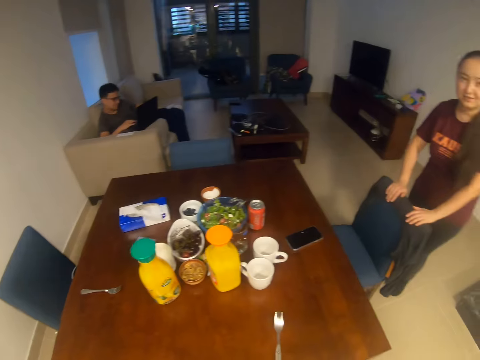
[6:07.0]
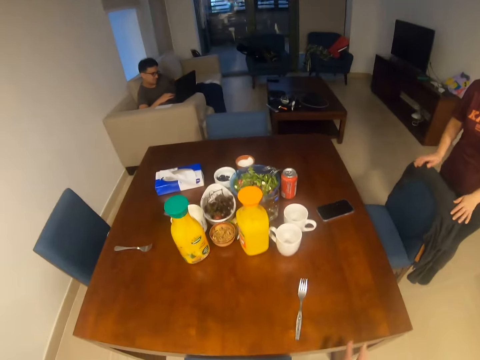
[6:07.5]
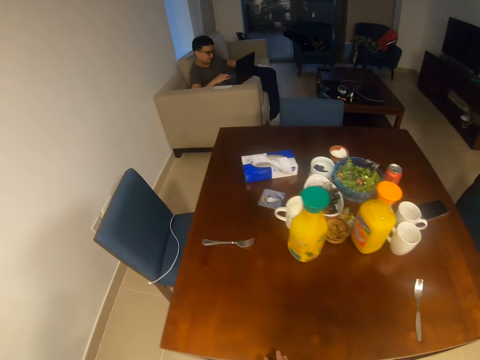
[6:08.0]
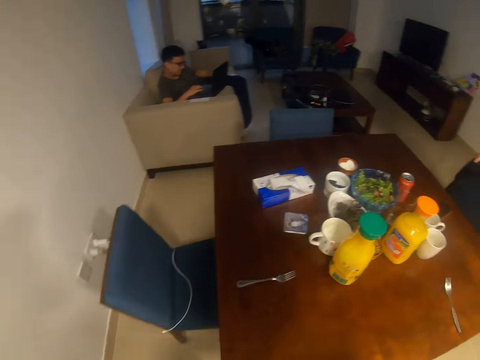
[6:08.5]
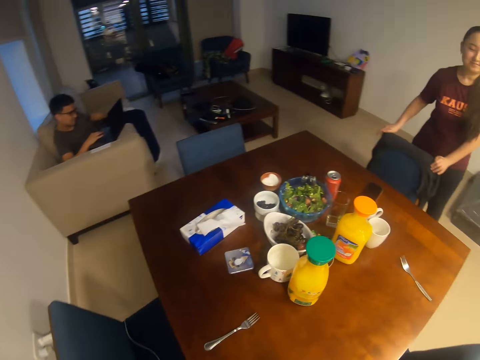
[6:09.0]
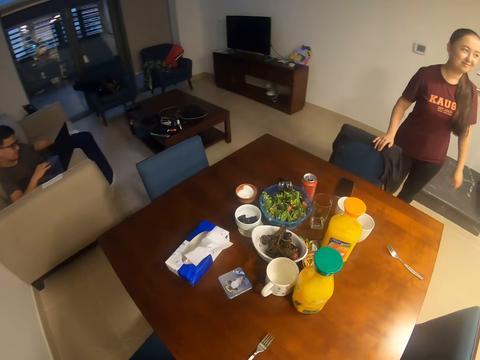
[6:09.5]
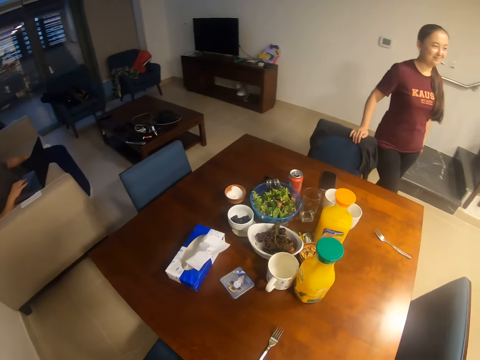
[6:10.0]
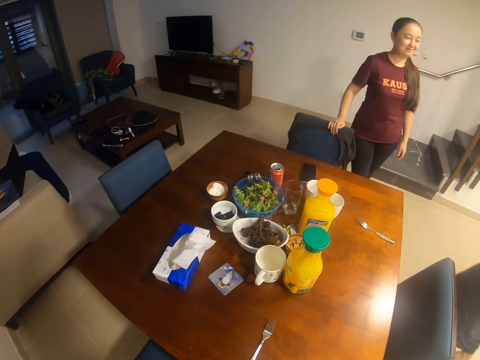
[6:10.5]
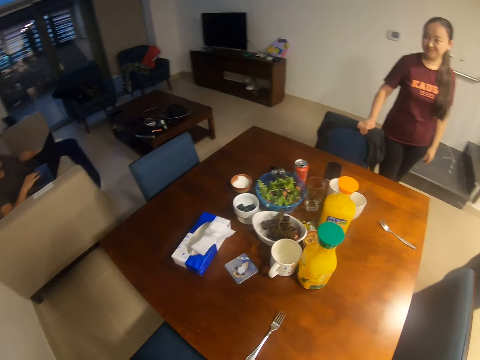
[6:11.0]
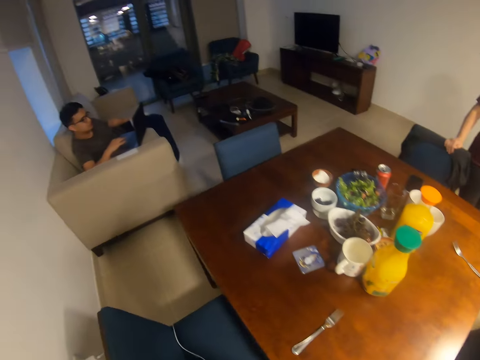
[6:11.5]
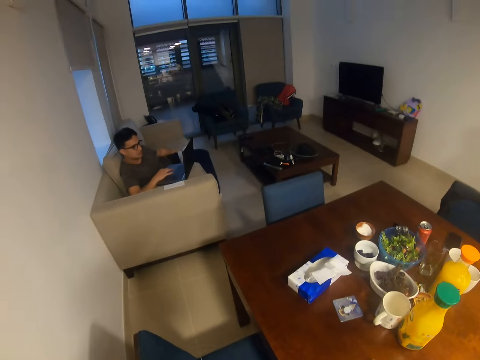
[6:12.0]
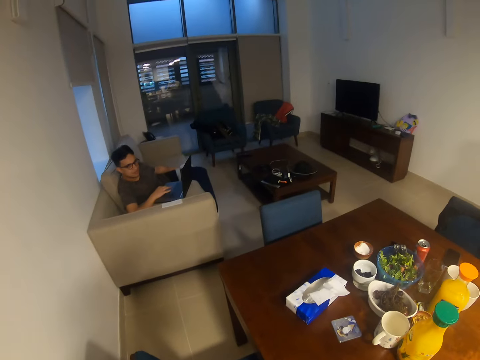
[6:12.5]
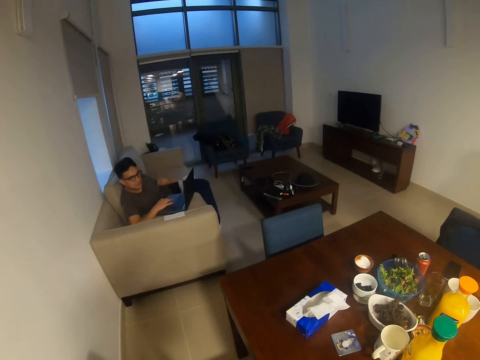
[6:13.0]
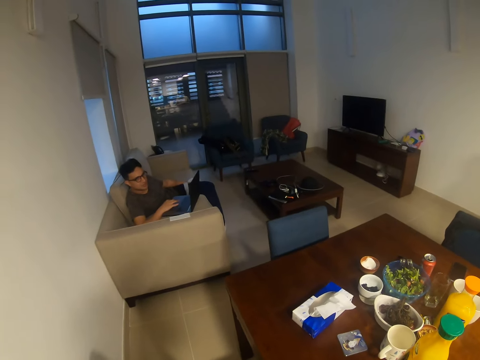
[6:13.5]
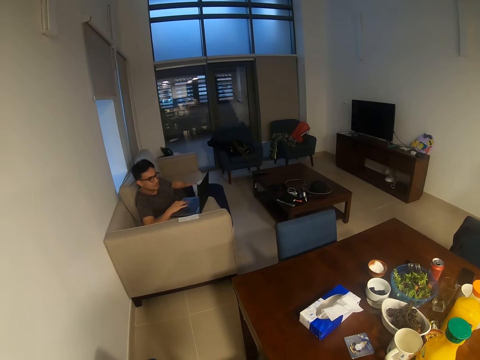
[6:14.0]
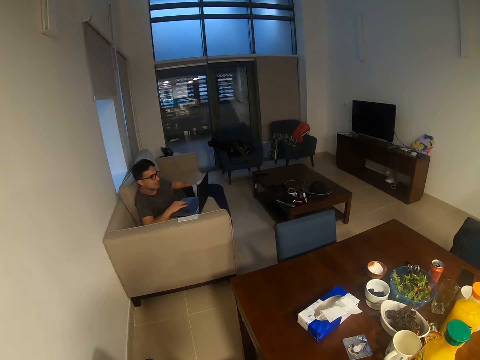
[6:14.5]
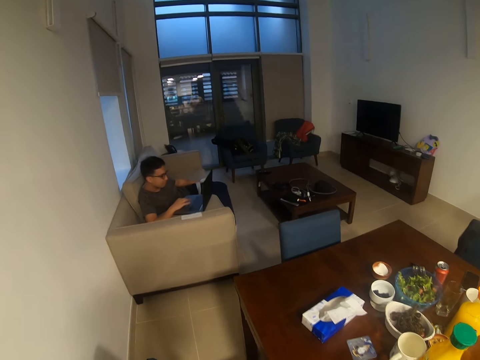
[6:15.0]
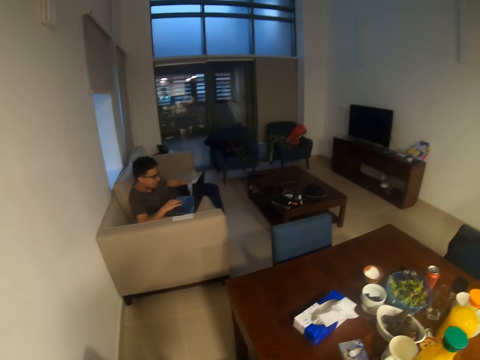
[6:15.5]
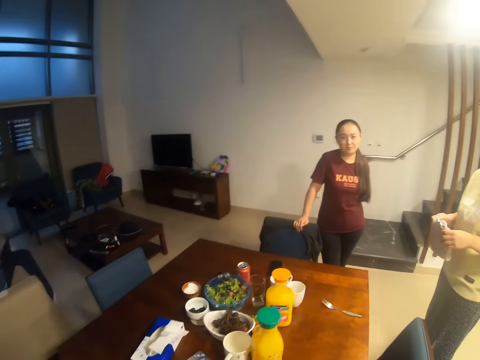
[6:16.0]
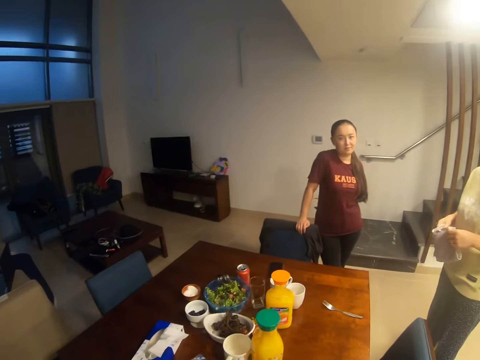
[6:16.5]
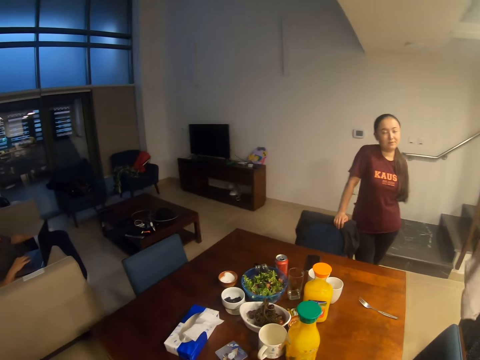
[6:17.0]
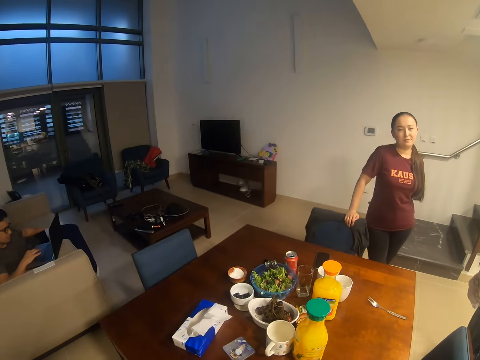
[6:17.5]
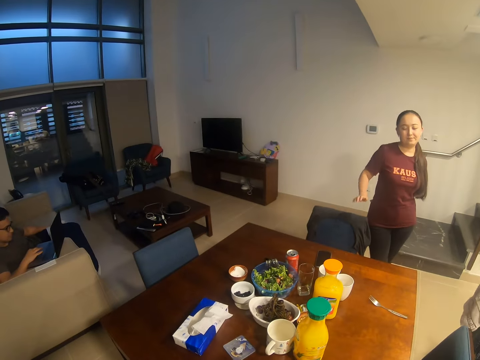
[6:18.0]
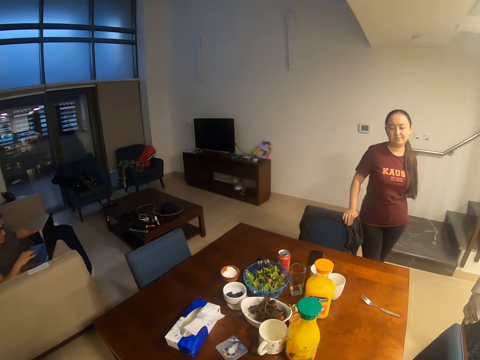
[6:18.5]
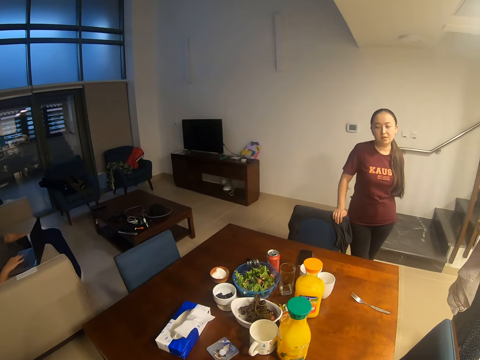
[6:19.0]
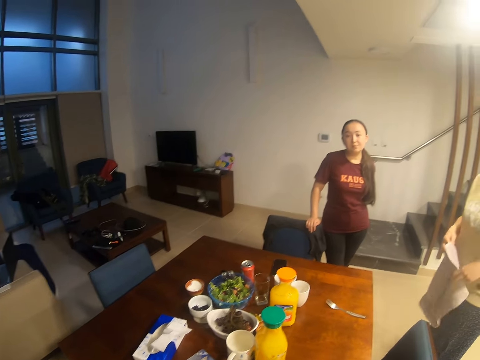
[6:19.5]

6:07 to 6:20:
A woman holds a chair. A lady stands near a table. The camera wearer dialogues with a man. The man uses a computer. Another woman stands in the house. The first woman stands in the house.

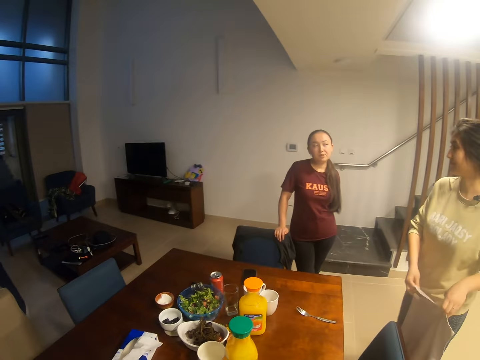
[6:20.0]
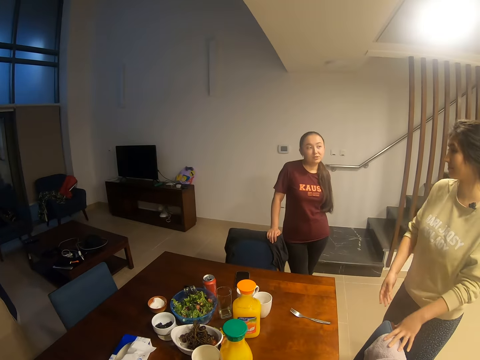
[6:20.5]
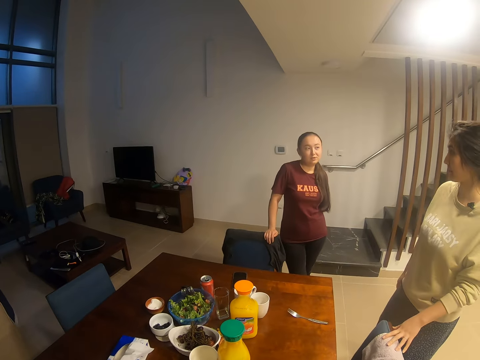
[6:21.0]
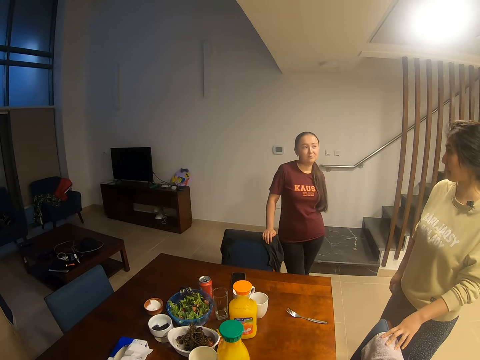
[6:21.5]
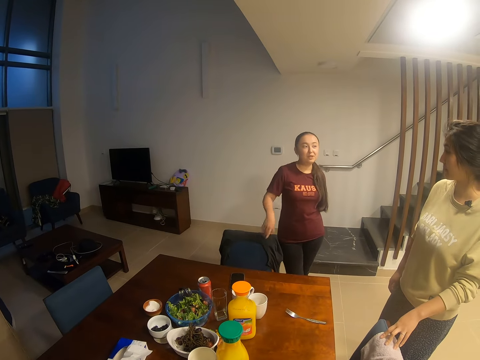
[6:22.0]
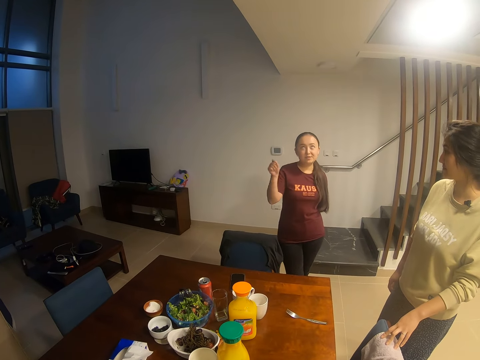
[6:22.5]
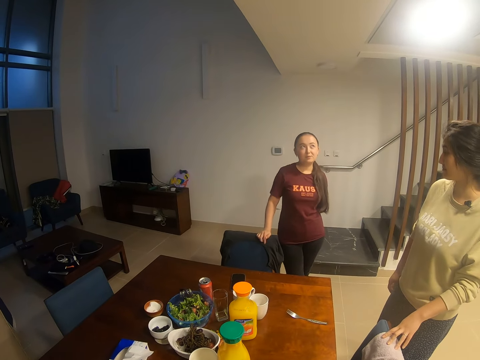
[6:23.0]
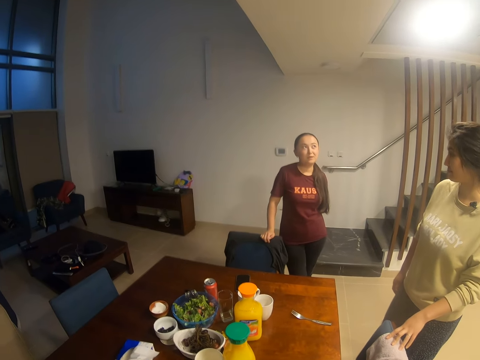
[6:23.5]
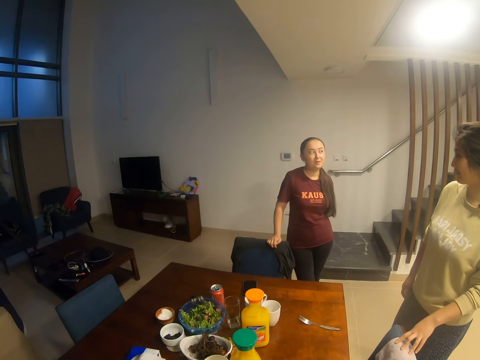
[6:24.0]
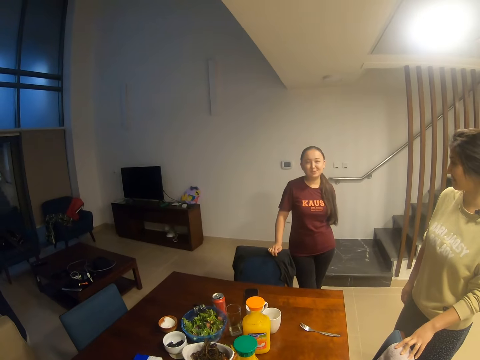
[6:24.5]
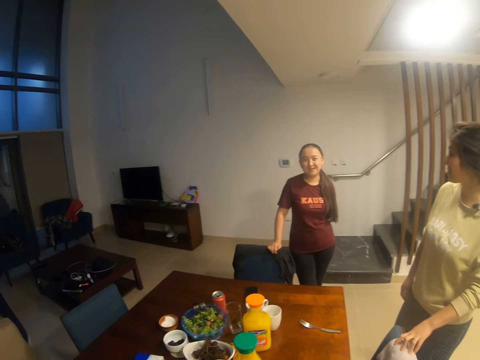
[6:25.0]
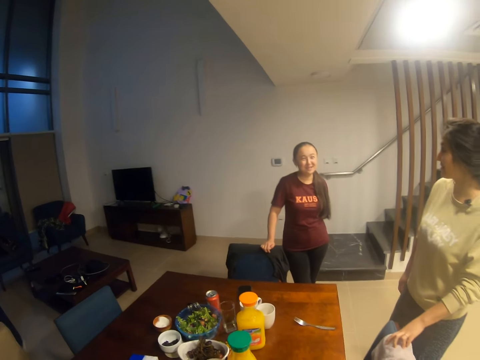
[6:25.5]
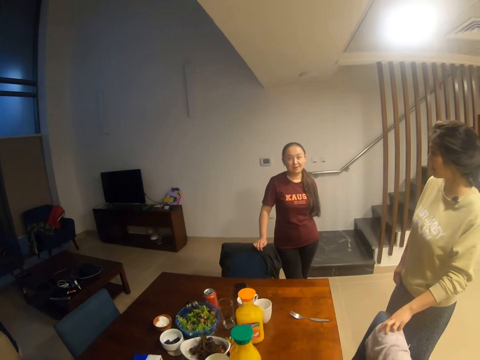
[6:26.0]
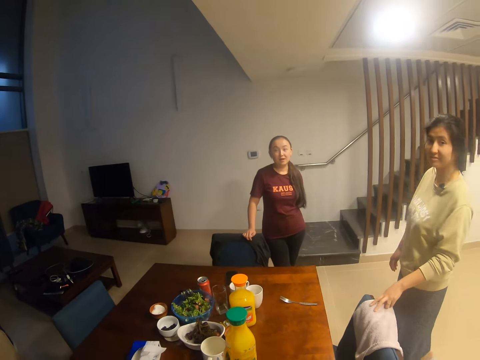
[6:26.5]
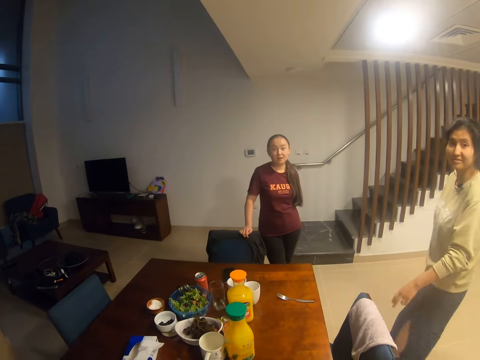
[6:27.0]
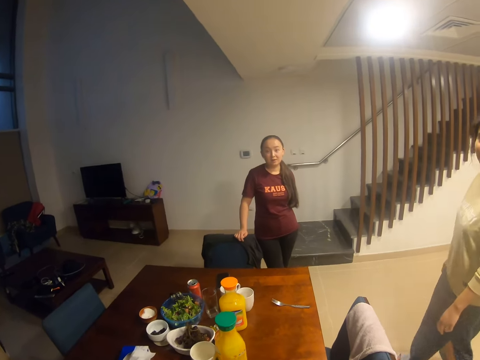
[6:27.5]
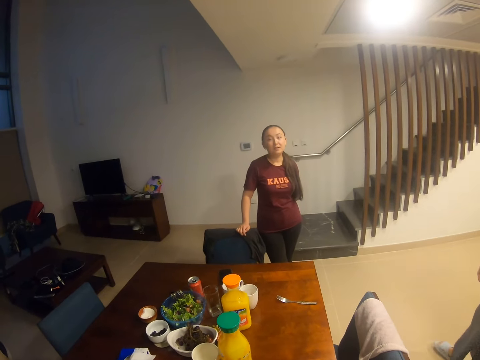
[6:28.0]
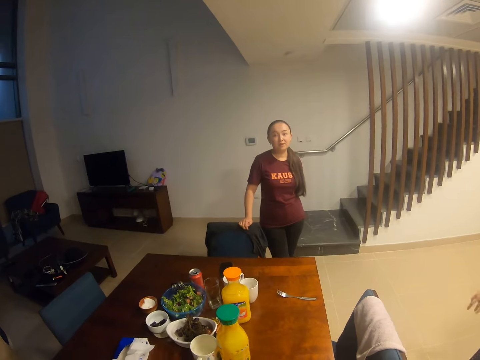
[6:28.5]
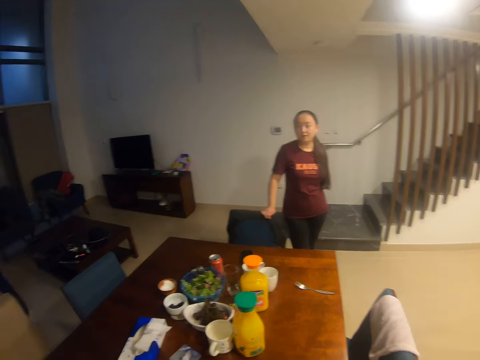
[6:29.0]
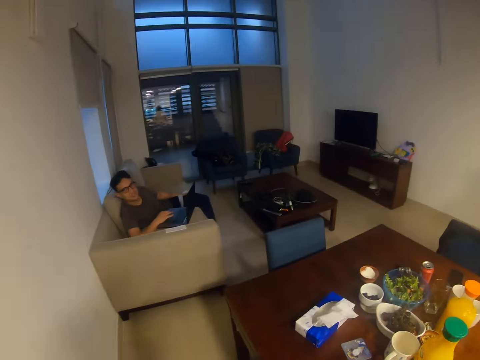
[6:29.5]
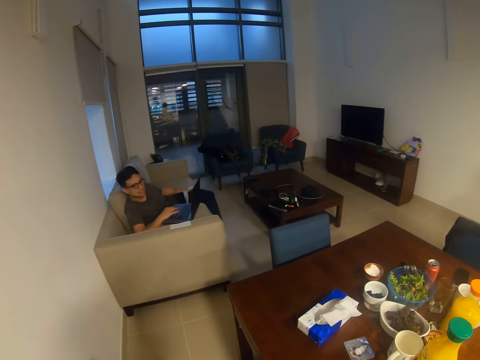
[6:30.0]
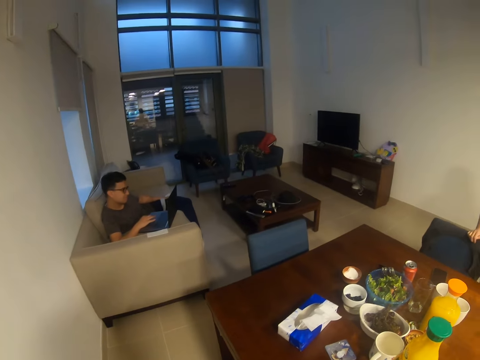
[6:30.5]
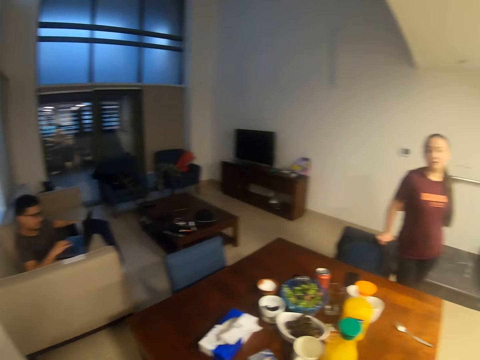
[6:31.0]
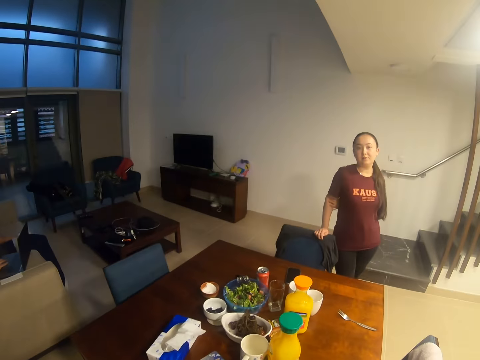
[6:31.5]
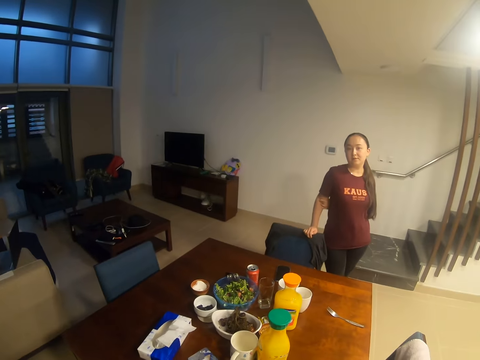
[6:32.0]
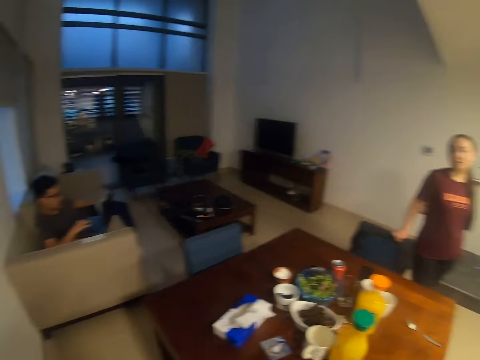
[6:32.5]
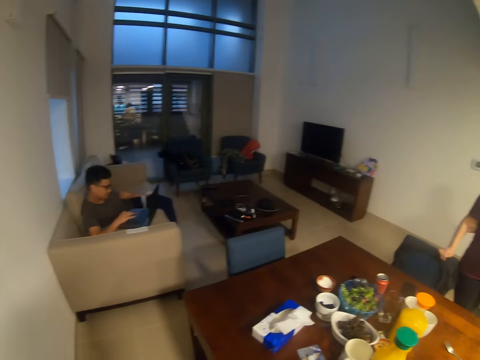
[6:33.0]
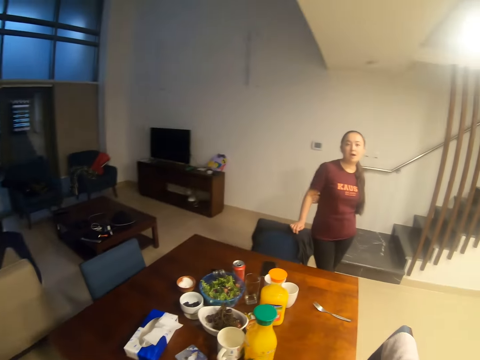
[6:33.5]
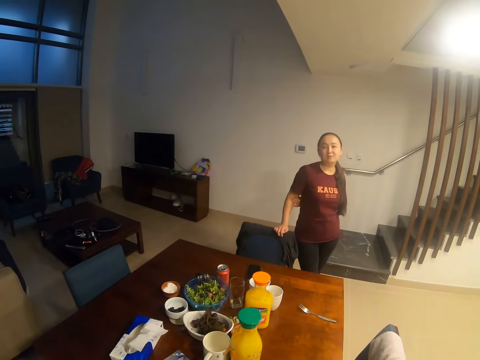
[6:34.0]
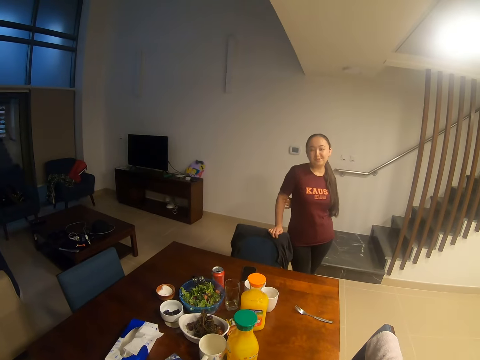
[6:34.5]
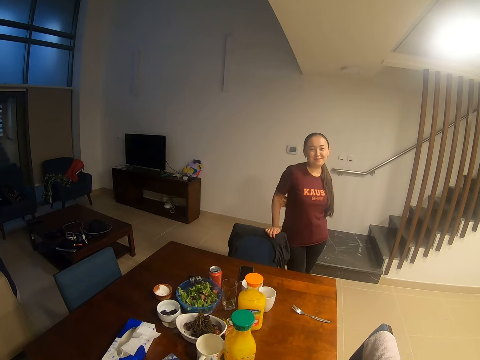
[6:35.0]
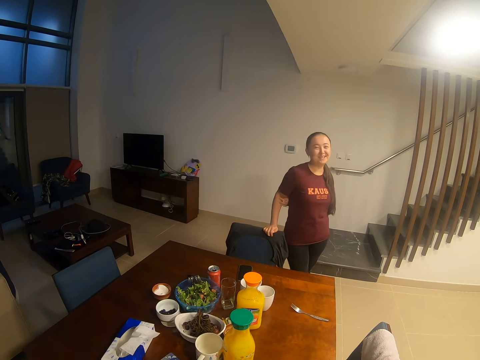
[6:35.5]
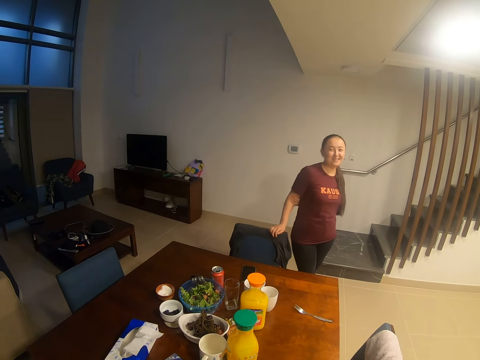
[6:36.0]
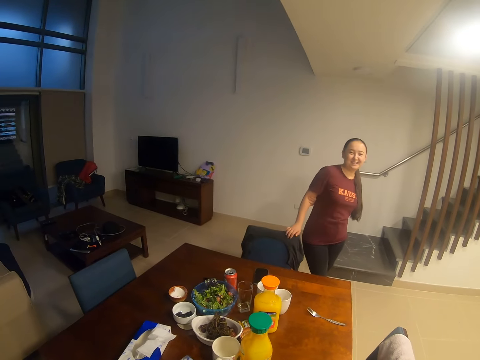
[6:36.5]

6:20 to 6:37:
A woman dialogues with another woman. A lady puts the cloth on a chair. Another lady interacts with the first lady. The camera wearer dialogues with the other woman. They interact with the first lady and the other lady. They dialogue with a man. They dialogue with the other woman. They look around.
